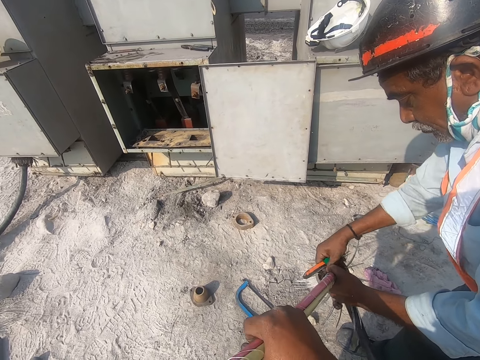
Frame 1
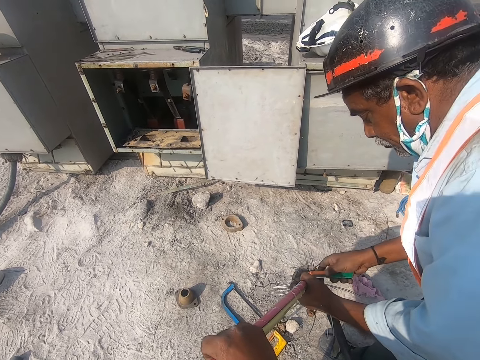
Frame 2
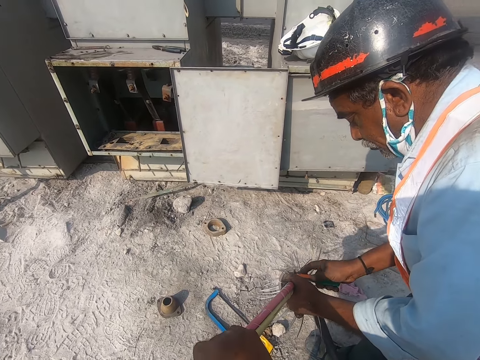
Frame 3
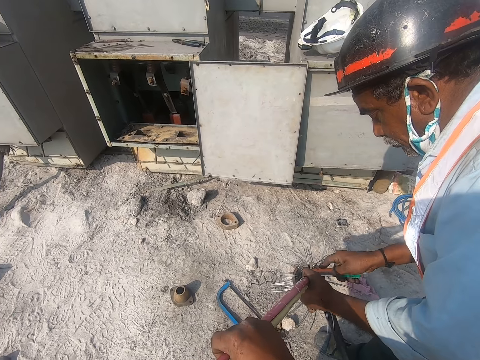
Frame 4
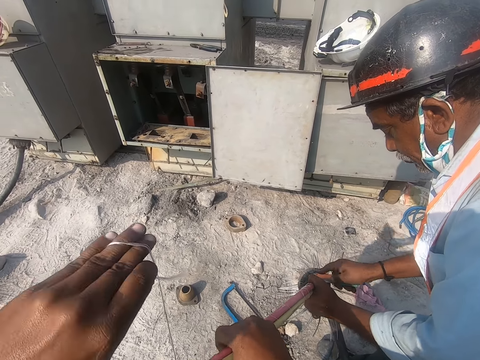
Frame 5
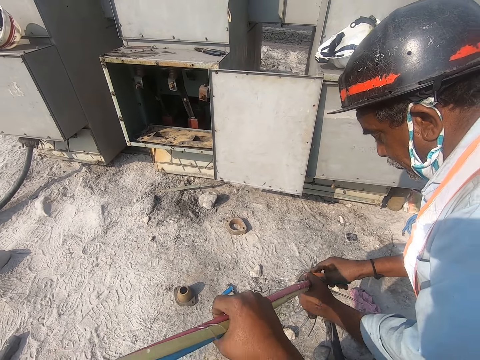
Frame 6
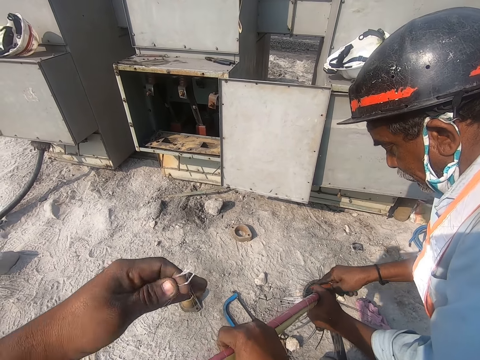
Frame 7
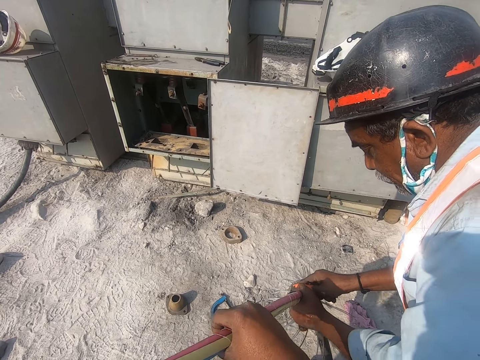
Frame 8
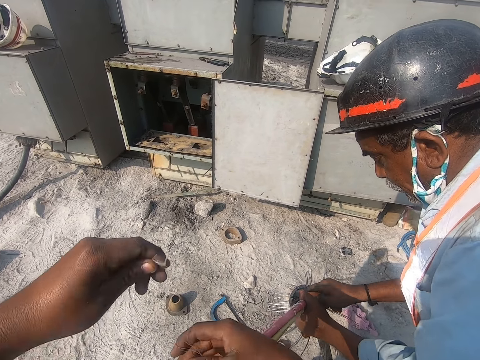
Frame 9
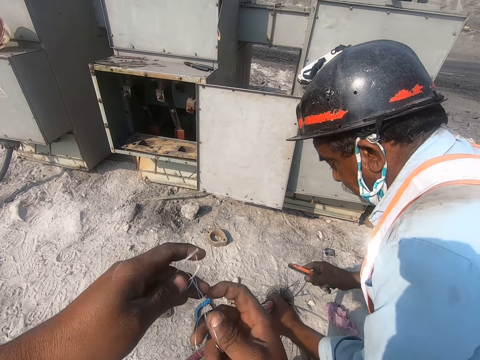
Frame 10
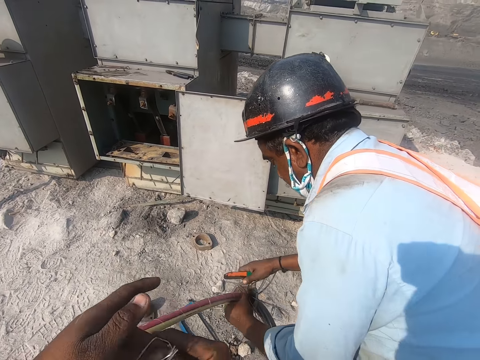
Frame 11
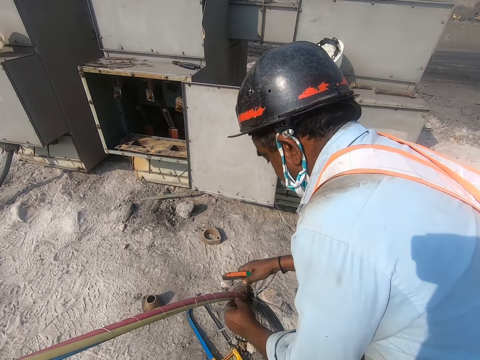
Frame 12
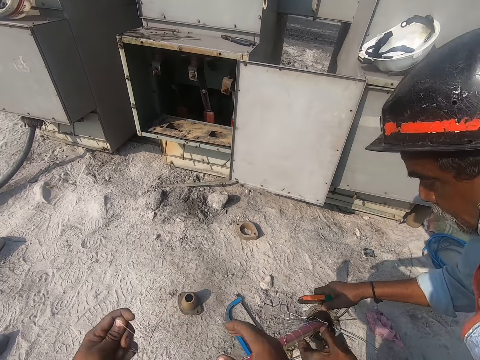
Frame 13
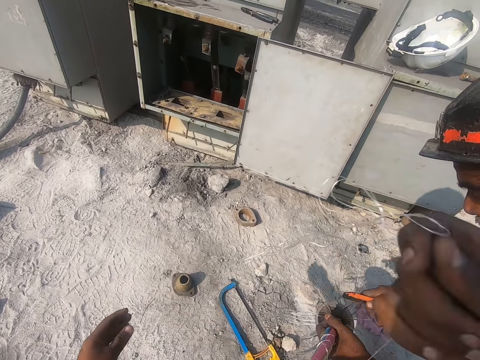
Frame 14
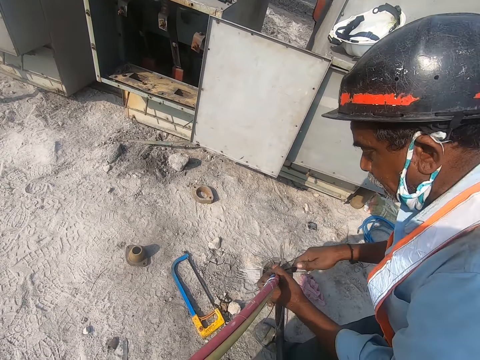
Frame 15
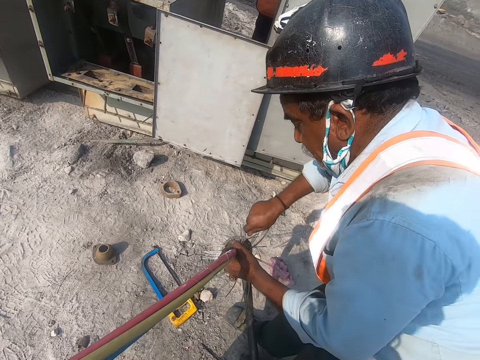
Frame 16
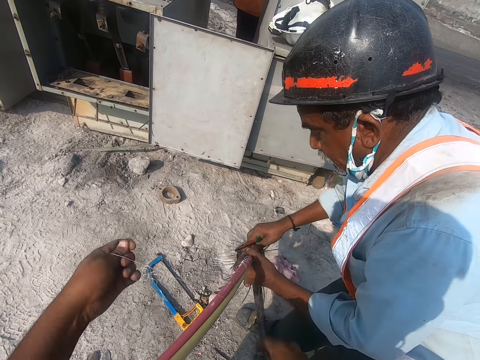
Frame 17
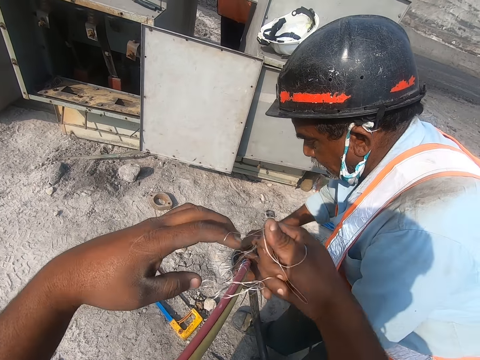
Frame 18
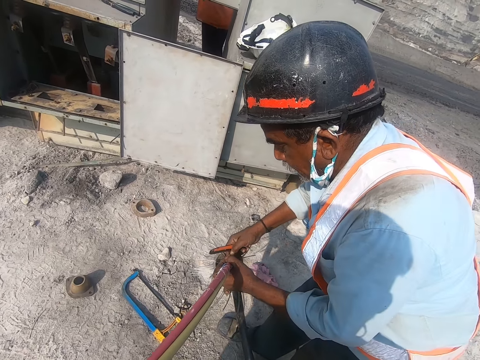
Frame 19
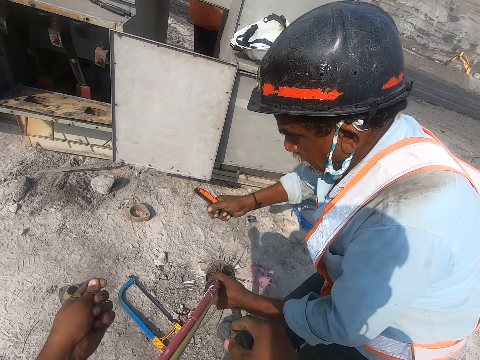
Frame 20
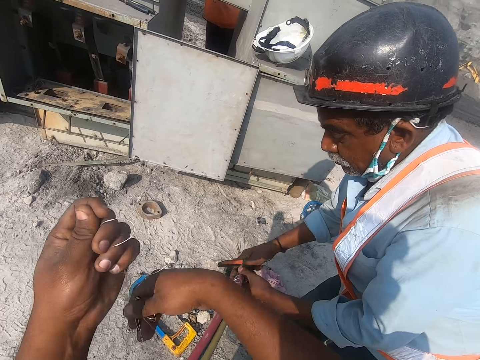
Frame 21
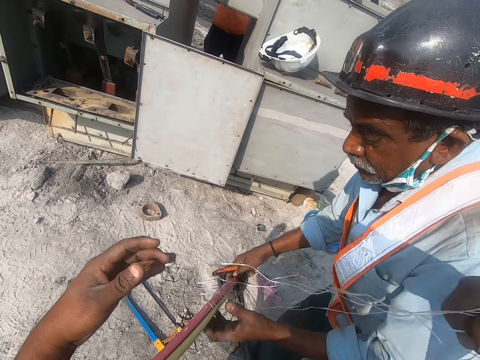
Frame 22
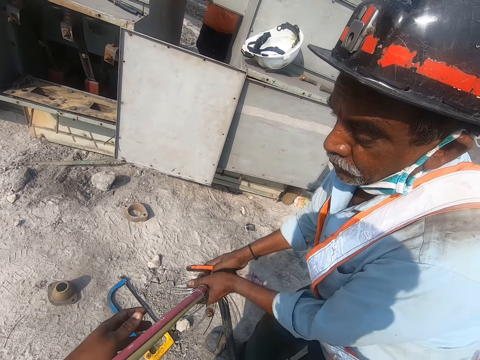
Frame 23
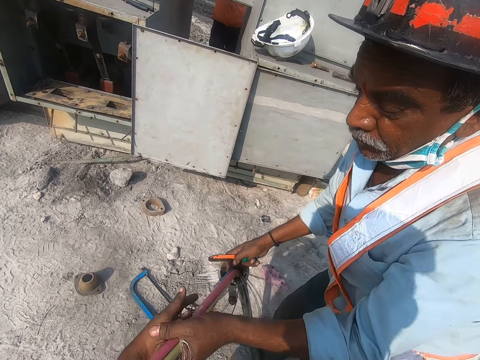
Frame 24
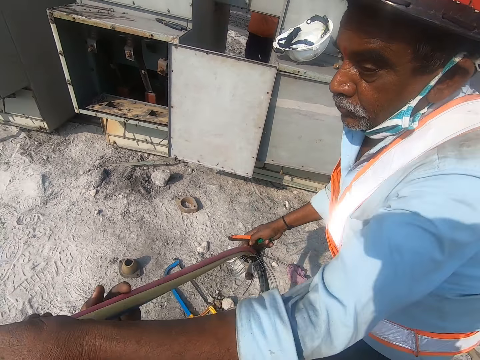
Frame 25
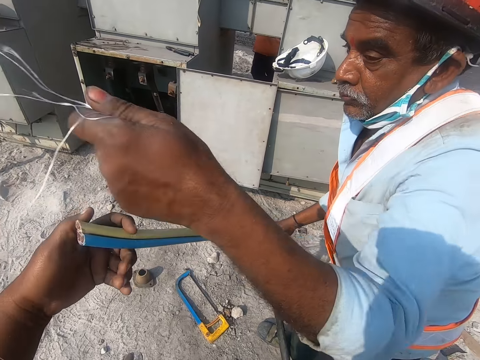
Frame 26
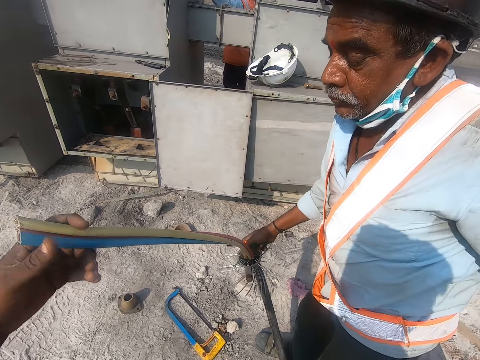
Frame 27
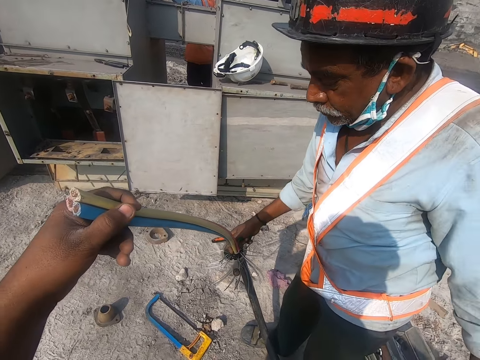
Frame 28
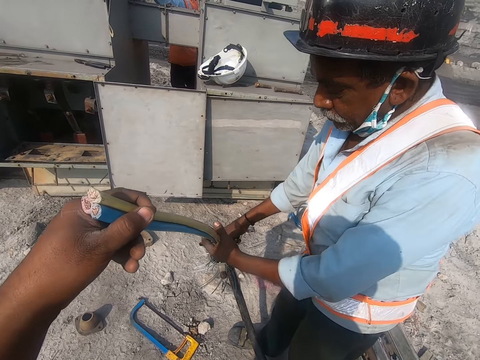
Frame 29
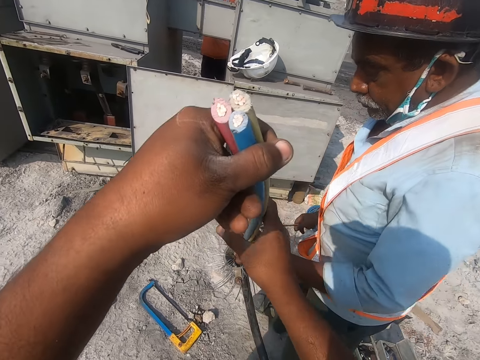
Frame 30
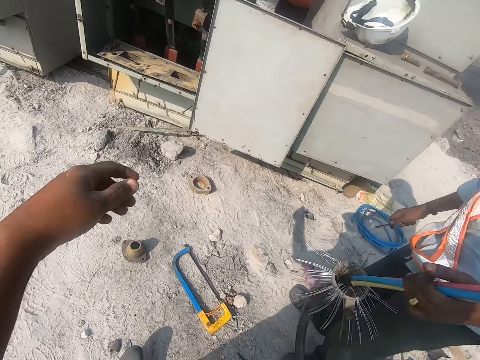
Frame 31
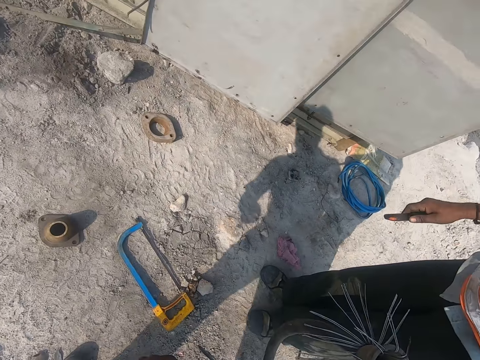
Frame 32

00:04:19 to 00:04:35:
The camera wearer unfolds the wire. They remove the wire from the pipe. The man straightens the wire with the pipe knife. The man pulls up the wire. The man throws the wire on the ground. The man holds the wire.

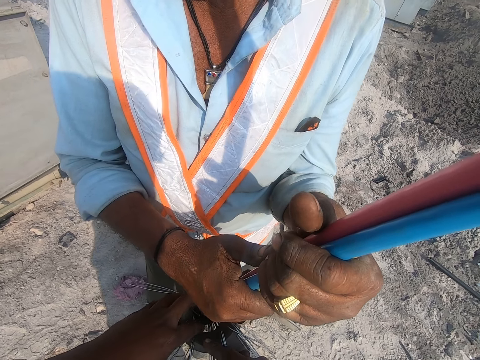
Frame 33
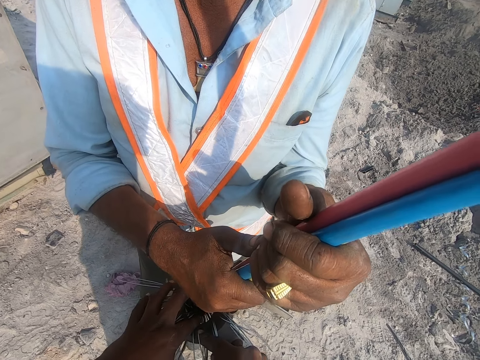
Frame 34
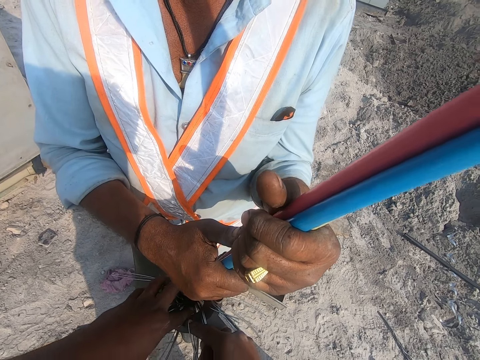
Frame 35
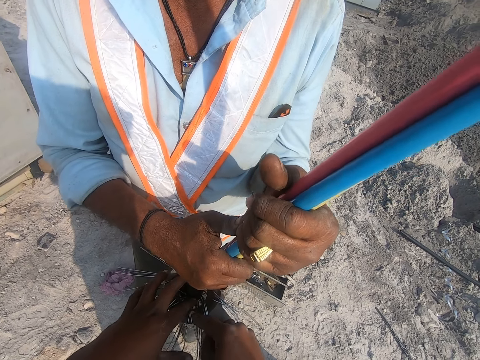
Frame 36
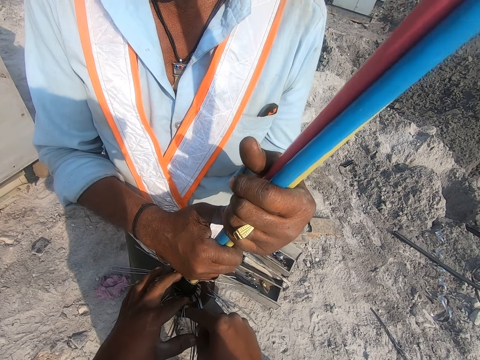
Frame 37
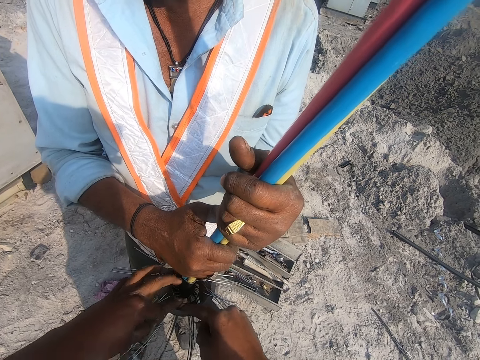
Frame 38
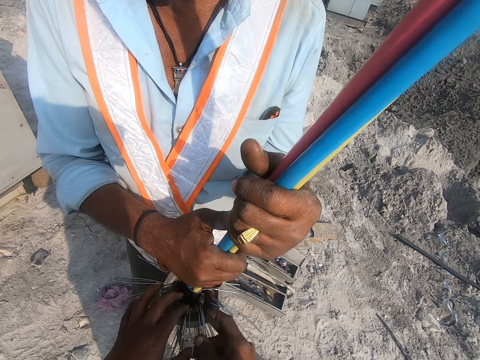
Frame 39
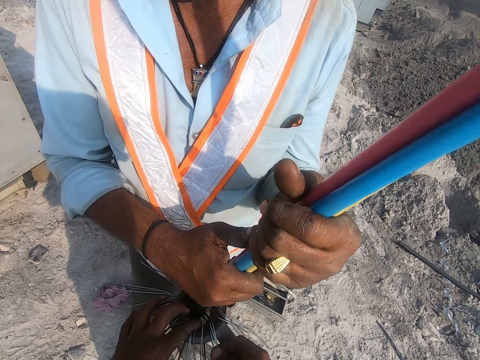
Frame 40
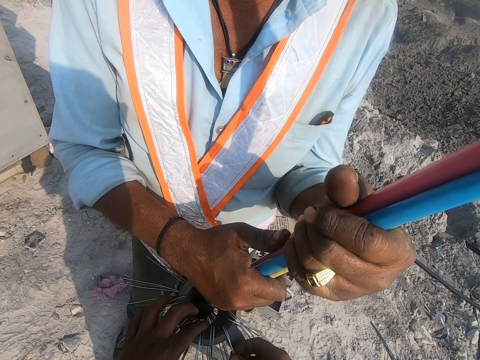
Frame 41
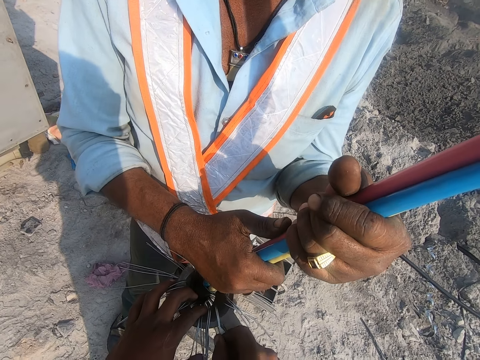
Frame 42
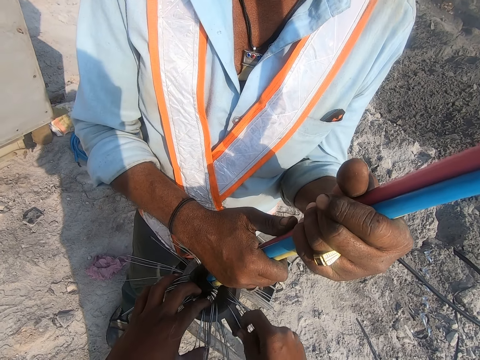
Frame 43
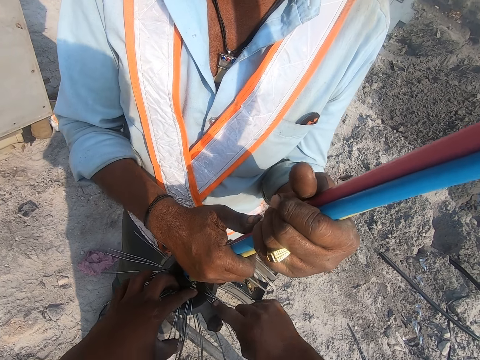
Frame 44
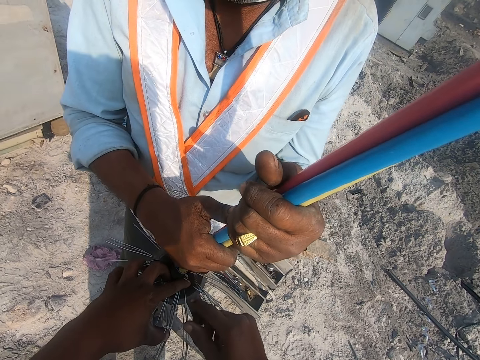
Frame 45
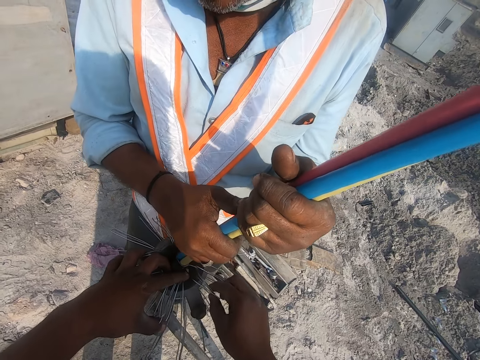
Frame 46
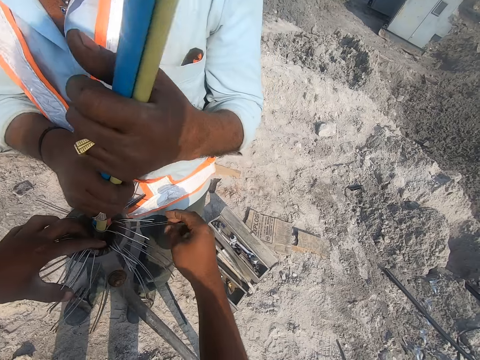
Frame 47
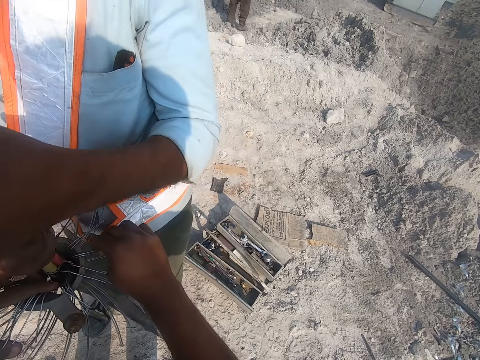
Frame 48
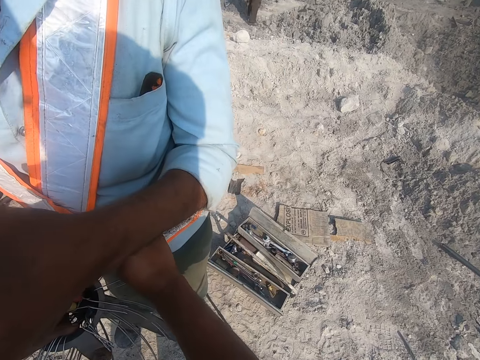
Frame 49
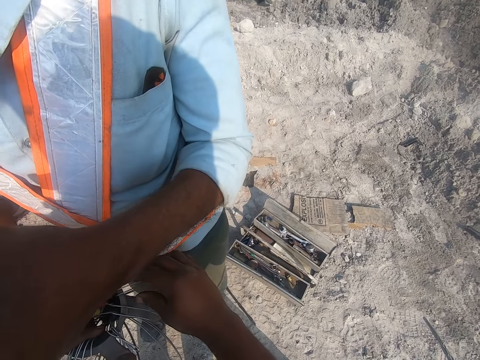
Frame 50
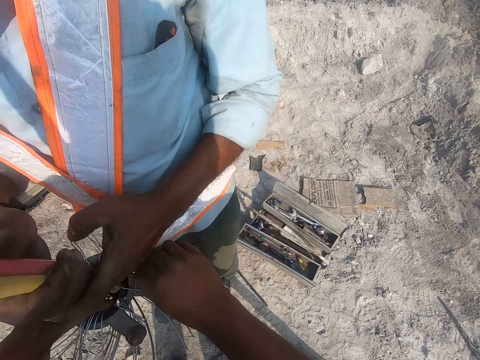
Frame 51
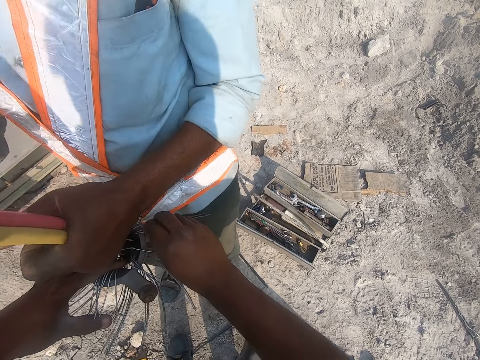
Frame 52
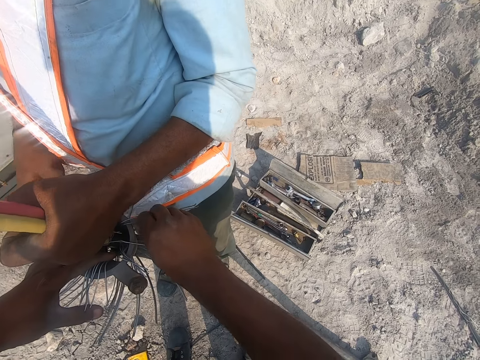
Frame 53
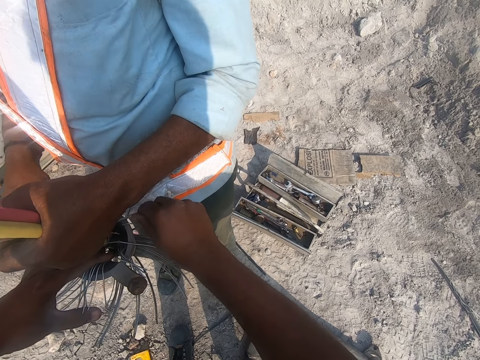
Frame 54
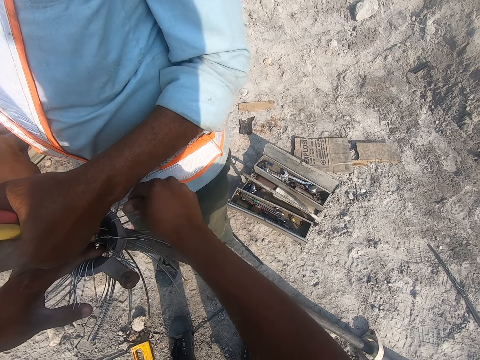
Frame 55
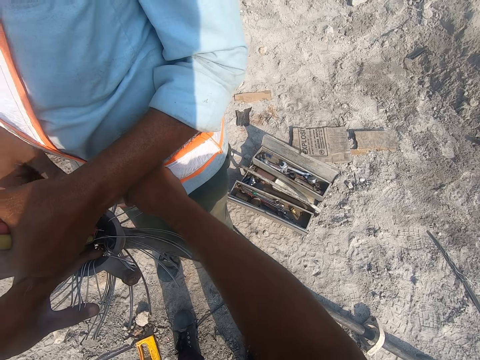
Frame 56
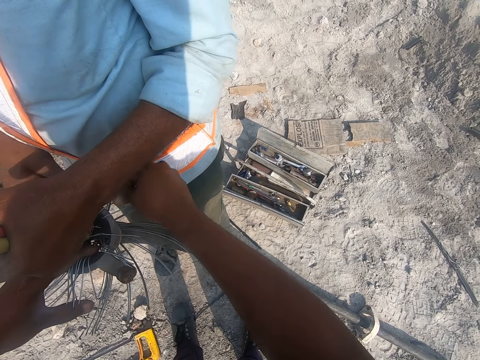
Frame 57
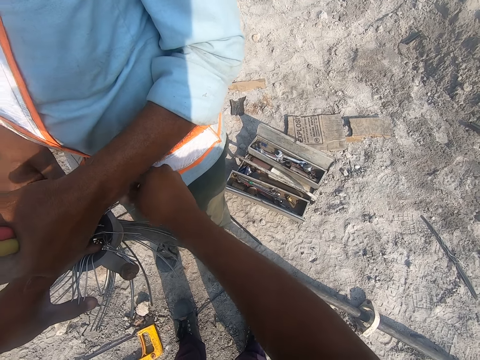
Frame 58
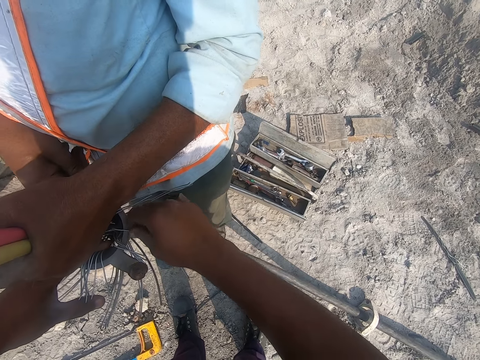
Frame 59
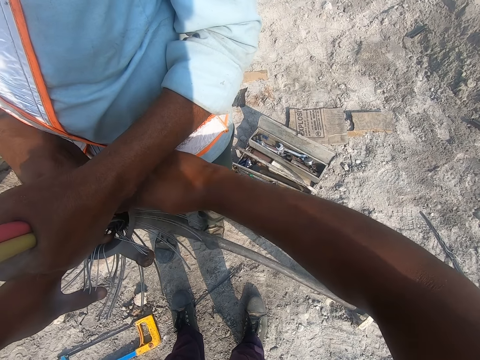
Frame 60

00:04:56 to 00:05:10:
A man holds cabling materials with both hands. The camera wearer aligns the cabling materials with both hands.
